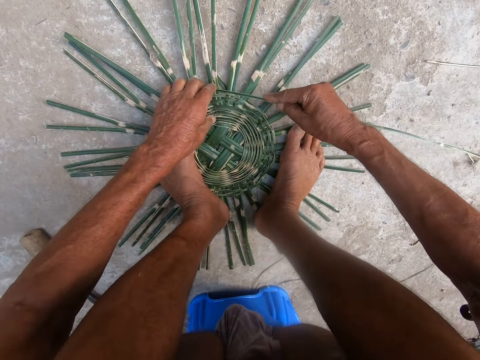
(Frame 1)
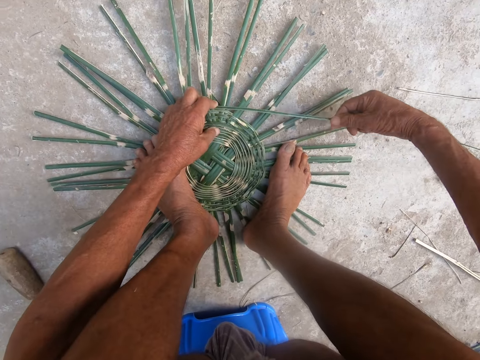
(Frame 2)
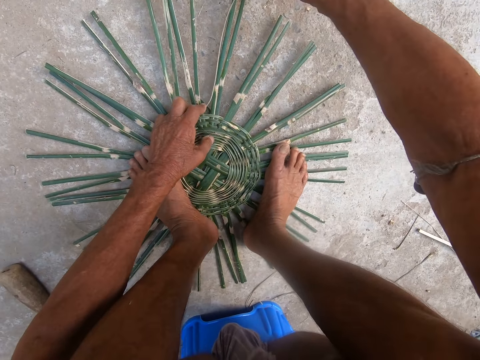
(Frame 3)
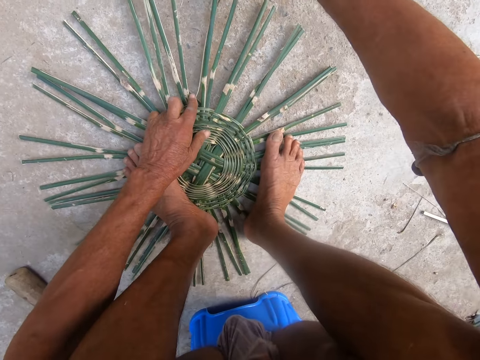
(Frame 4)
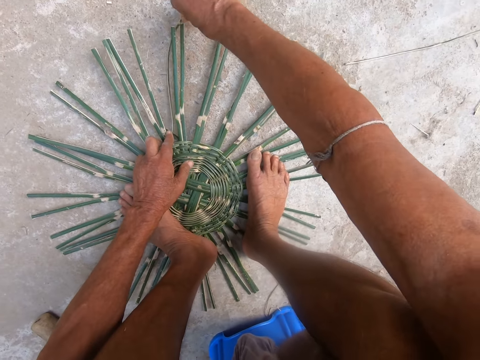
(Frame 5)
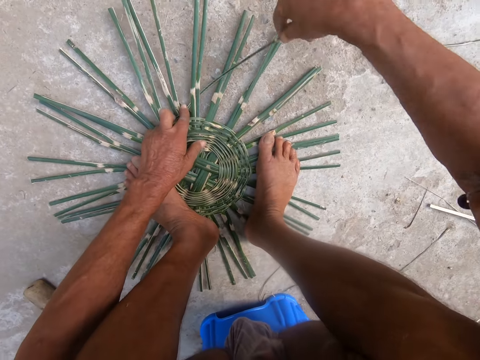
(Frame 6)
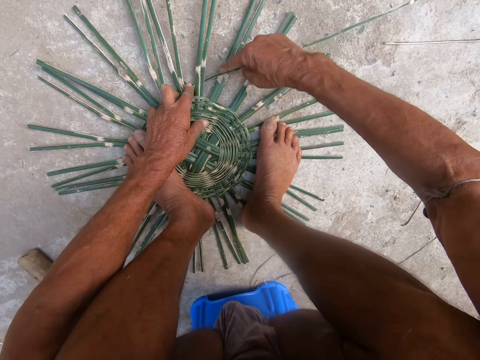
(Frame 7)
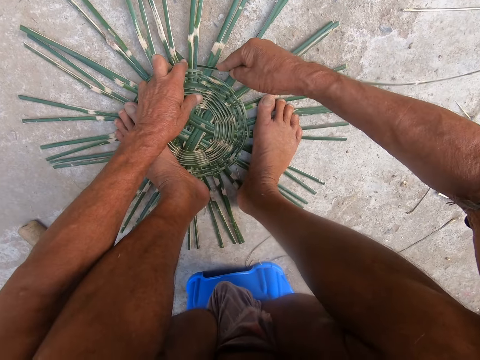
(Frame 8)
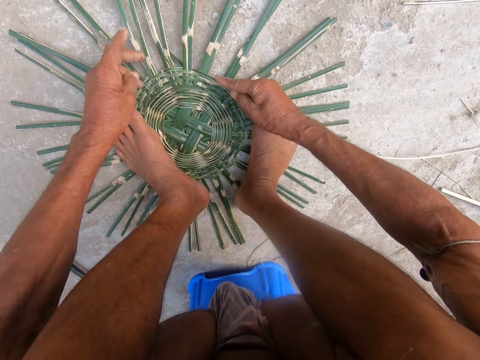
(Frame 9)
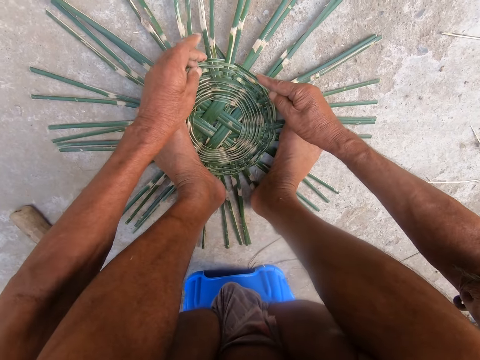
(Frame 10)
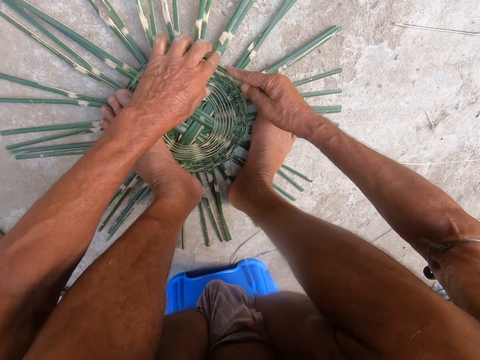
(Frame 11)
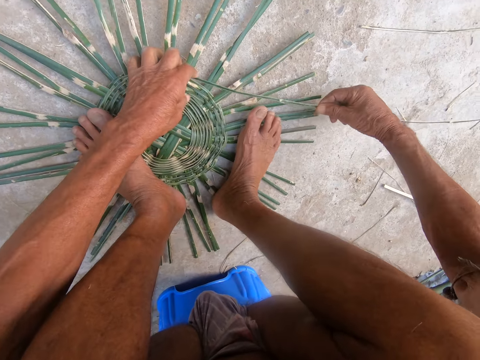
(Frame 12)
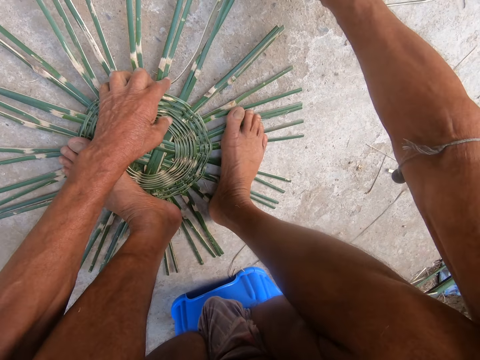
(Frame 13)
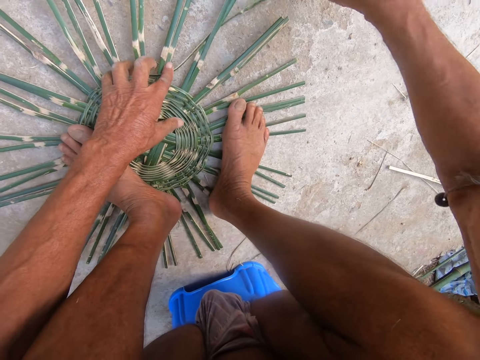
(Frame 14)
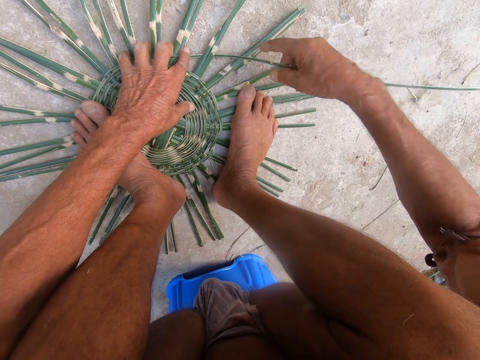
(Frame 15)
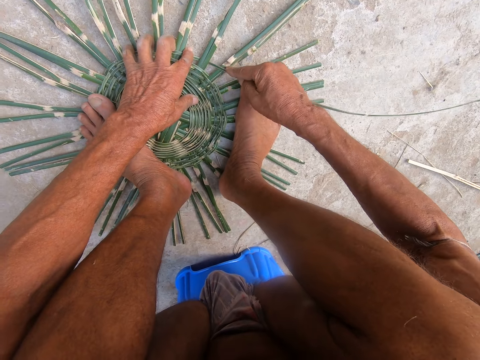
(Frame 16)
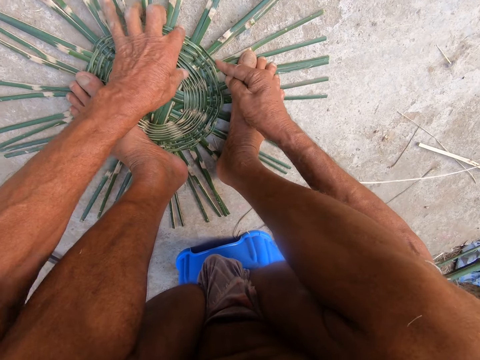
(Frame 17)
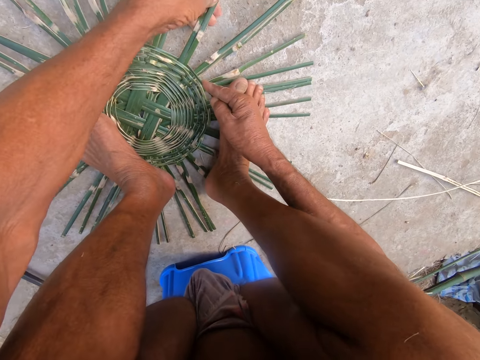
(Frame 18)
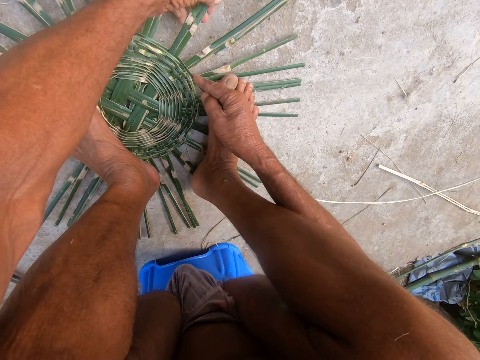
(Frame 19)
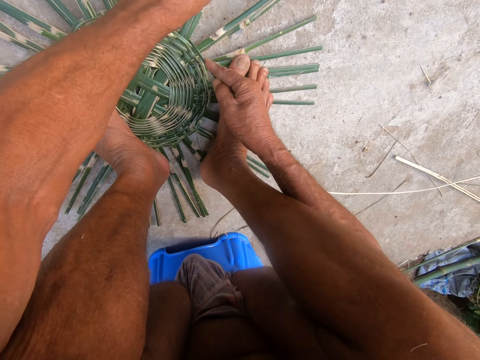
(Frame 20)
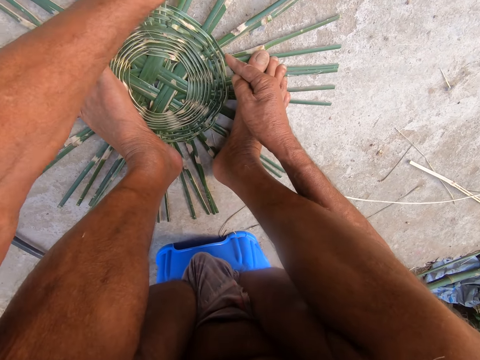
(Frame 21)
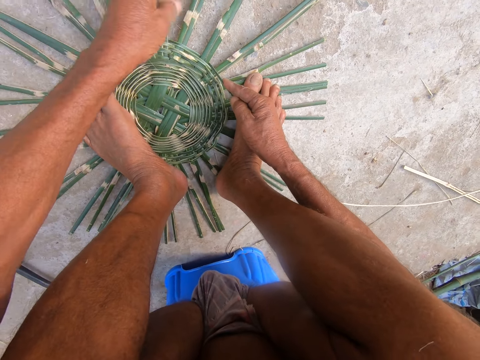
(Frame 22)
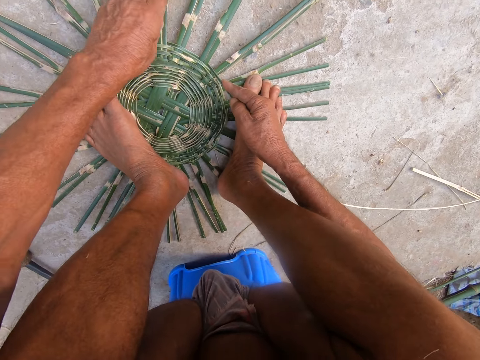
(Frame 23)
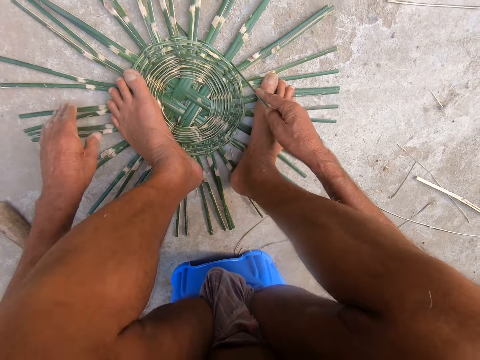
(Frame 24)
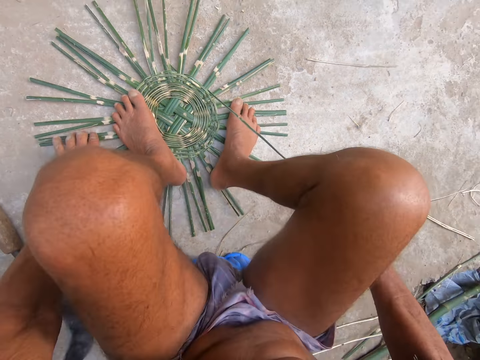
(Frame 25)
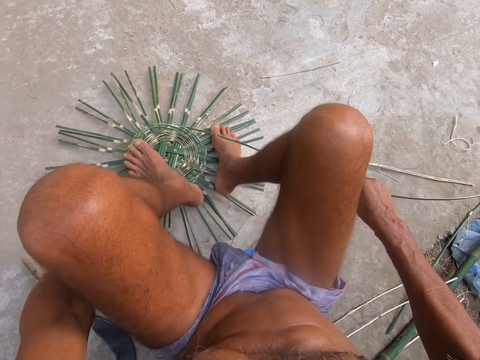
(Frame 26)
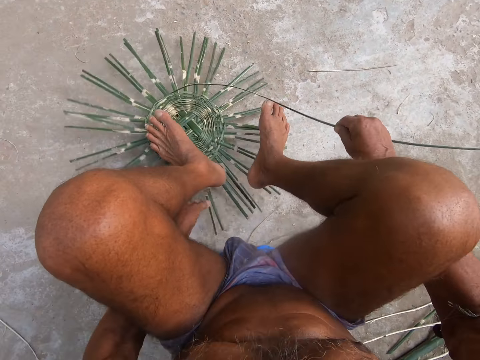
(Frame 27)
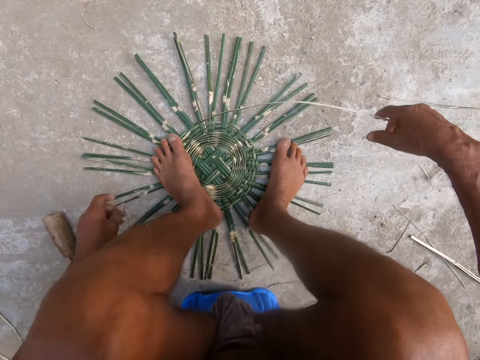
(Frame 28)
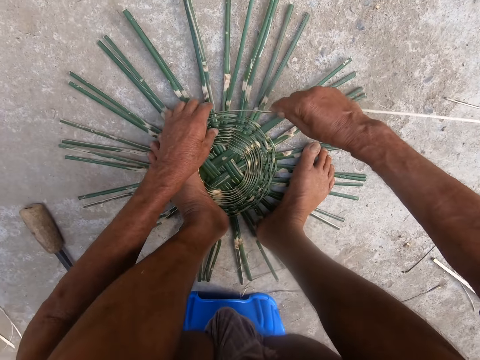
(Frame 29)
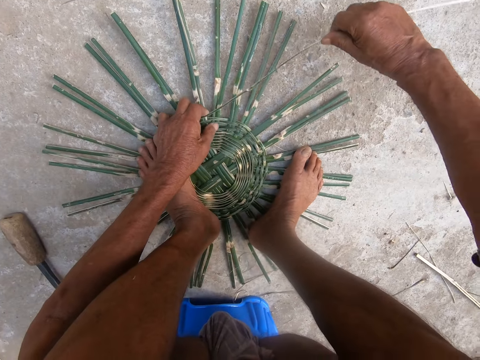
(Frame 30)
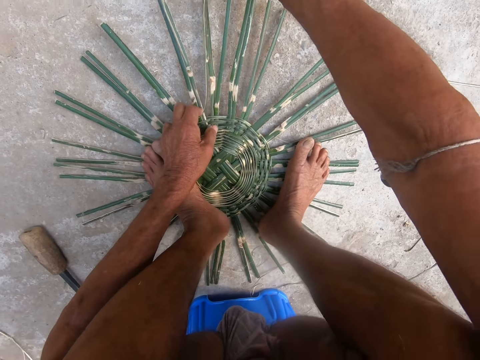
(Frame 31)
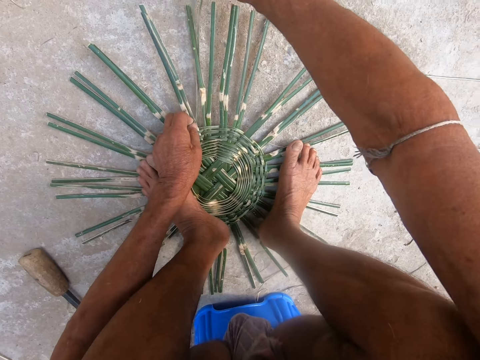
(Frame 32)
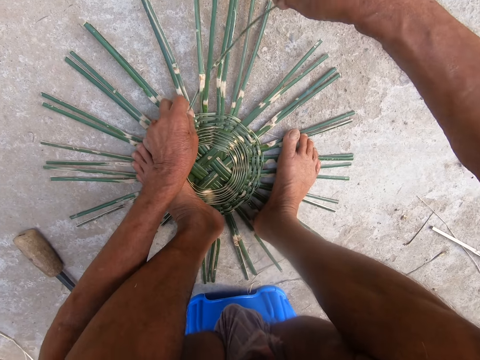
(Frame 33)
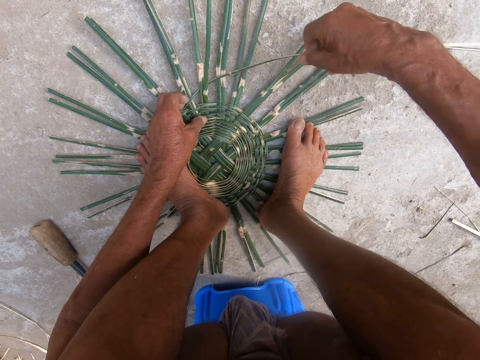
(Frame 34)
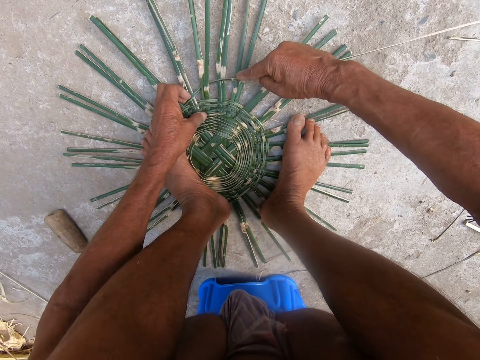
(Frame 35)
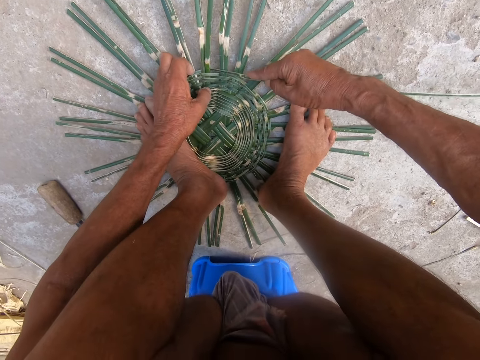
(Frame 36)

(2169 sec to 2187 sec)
The camera wearer weaves the basket with the bamboo strip in both hands. He rotates the palm thatch. He adjusts the bamboo strips on the ground with his left hand. He holds the bamboo strips on the ground with both legs. He weaves the basket with the bamboo strips on the ground with both hands. He makes a palm thatch pattern.

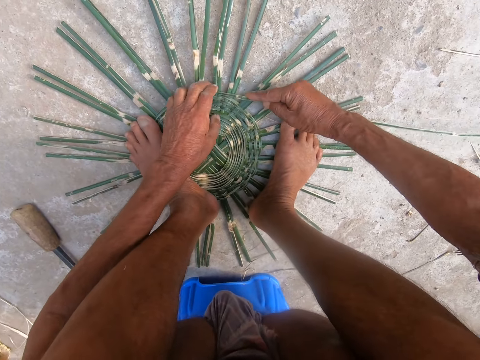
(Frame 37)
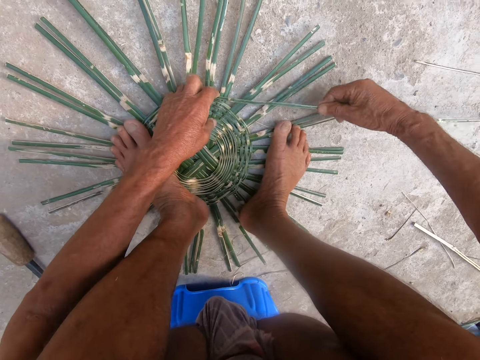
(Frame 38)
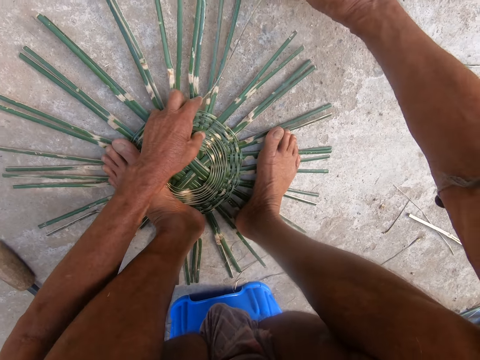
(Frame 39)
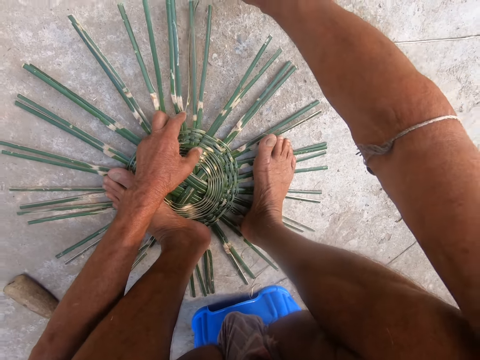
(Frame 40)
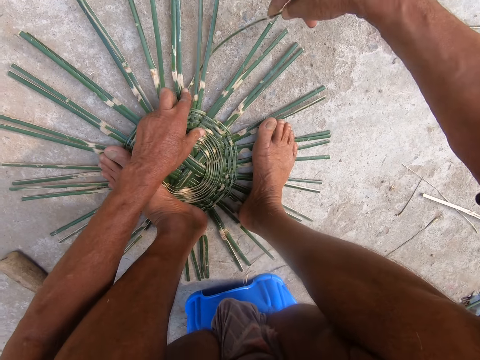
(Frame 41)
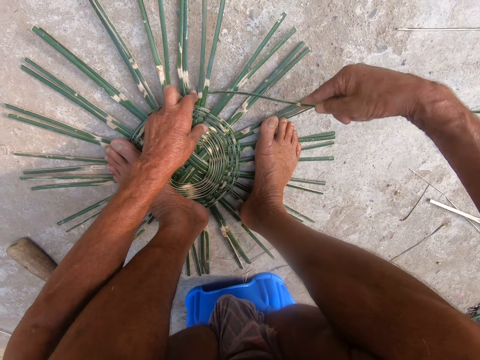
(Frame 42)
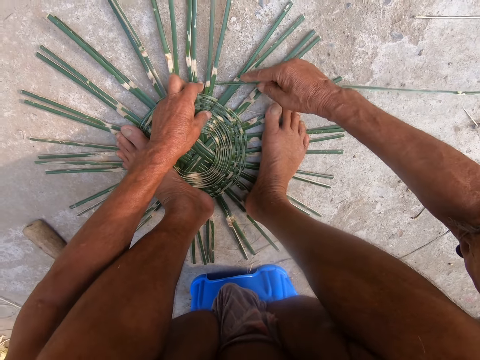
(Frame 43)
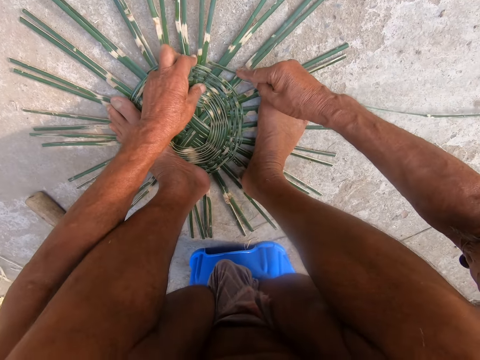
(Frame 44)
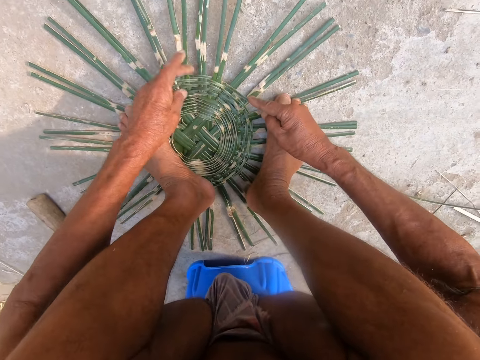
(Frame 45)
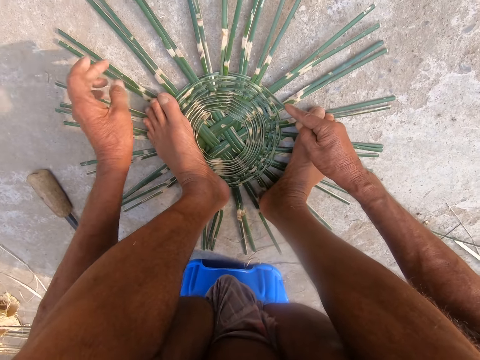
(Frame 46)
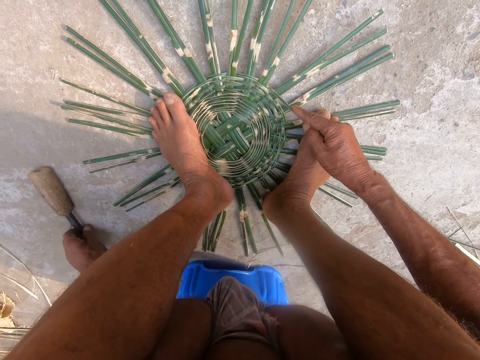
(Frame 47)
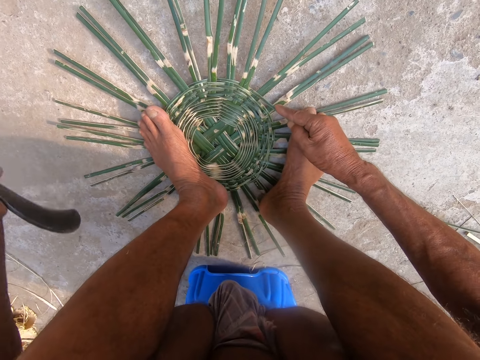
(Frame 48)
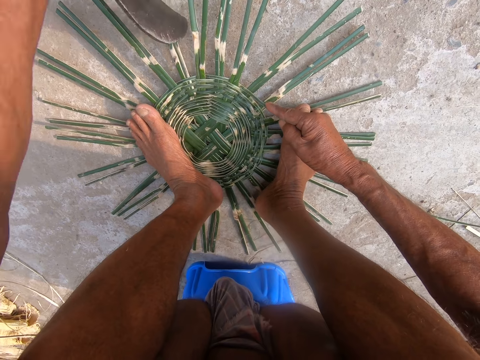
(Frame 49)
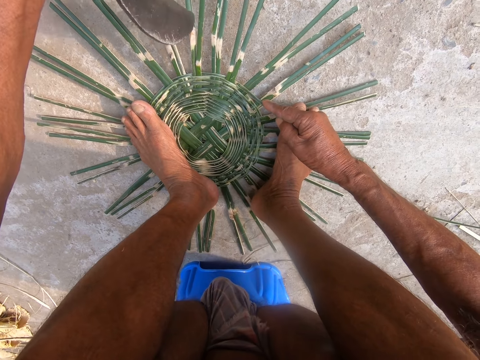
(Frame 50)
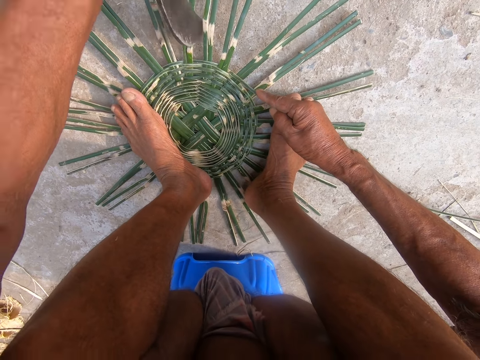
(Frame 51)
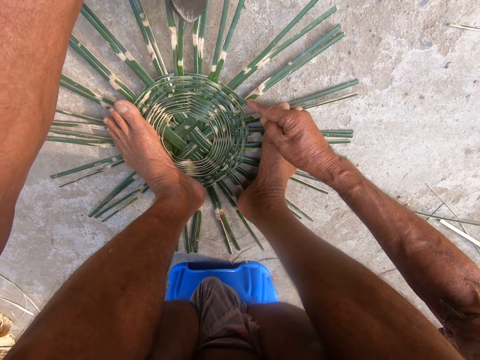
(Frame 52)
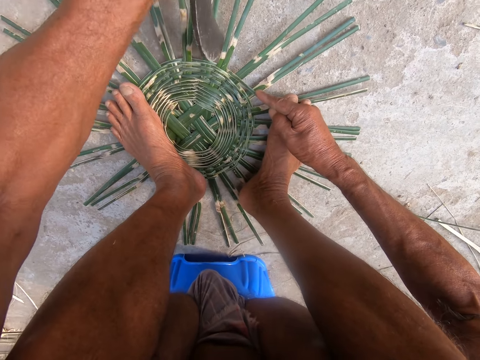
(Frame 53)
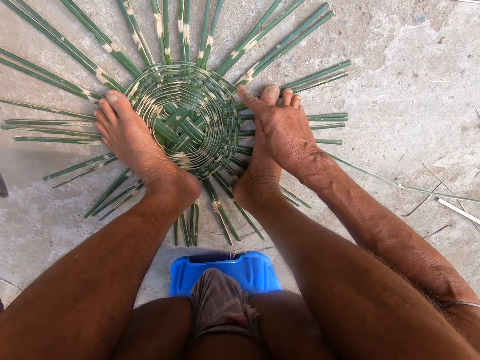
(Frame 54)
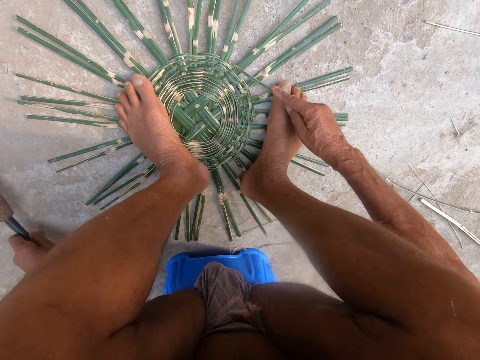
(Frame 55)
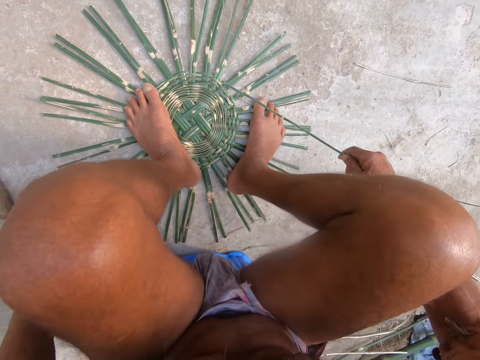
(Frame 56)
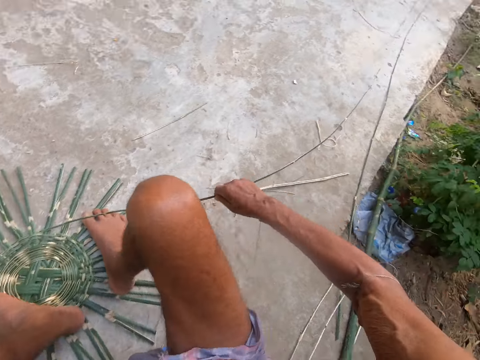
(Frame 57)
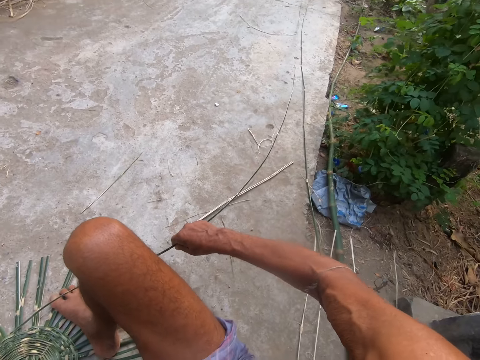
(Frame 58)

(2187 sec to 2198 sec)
The camera wearer picks the sickle knife from the ground with his left hand. He hits the bamboo strips on the ground with the sickle knife in his left hand. He drops the sickle knife on the ground with his left hand.
